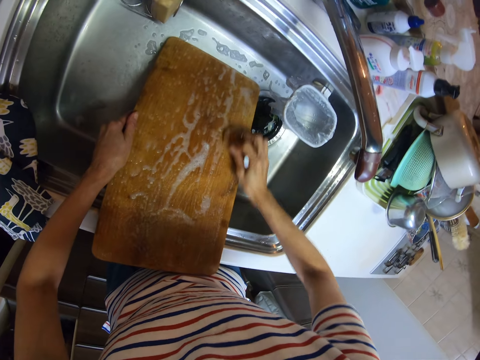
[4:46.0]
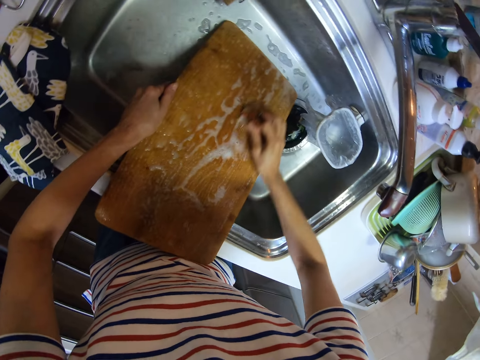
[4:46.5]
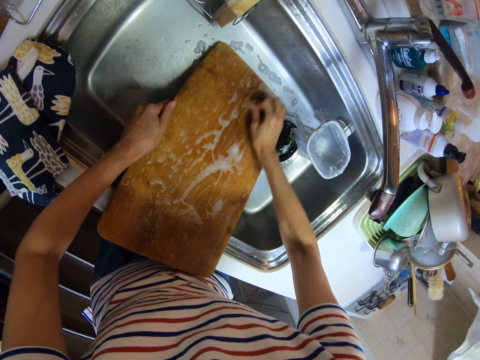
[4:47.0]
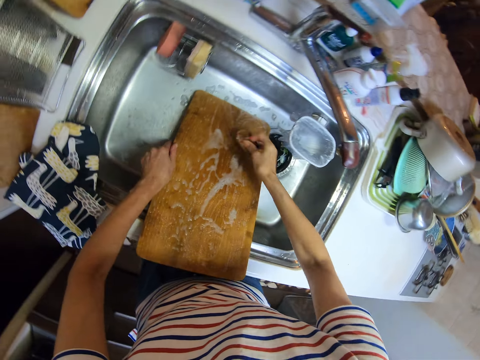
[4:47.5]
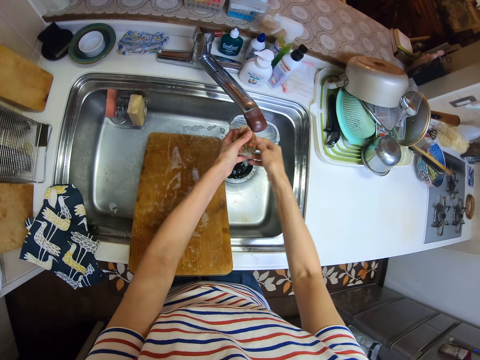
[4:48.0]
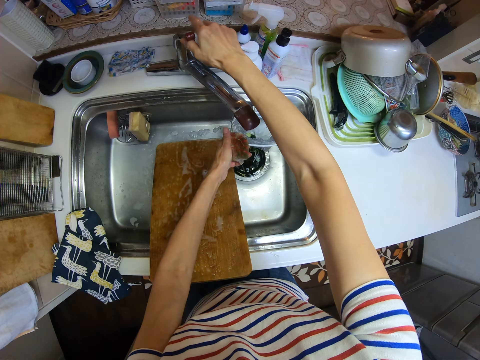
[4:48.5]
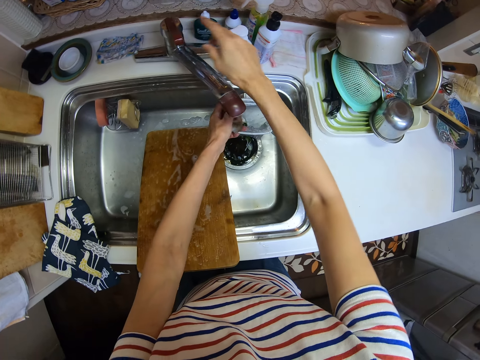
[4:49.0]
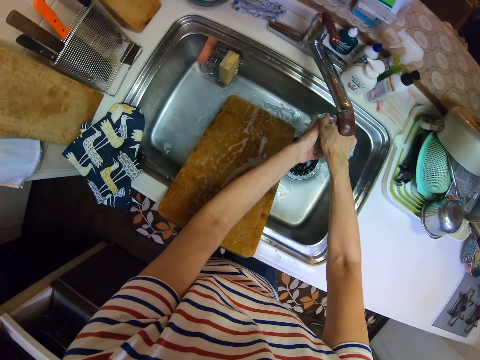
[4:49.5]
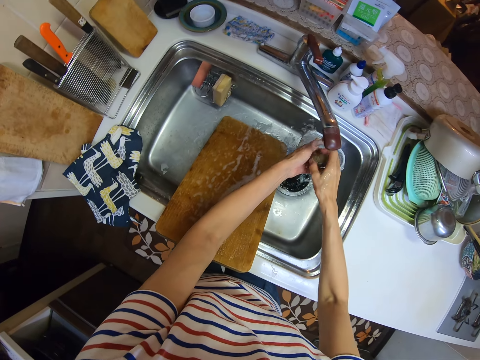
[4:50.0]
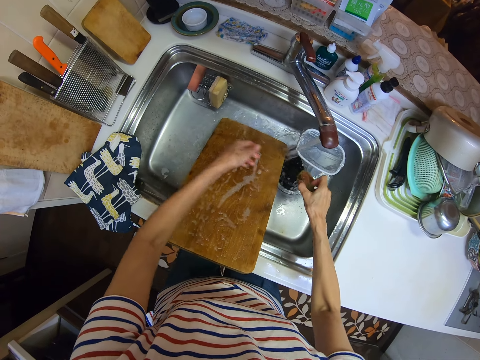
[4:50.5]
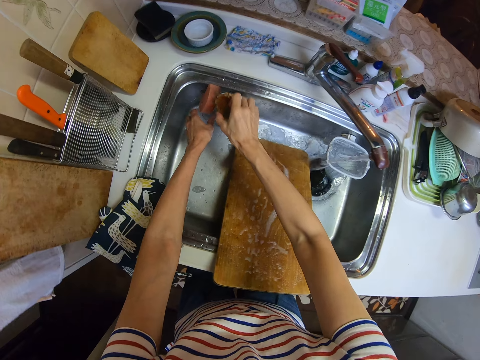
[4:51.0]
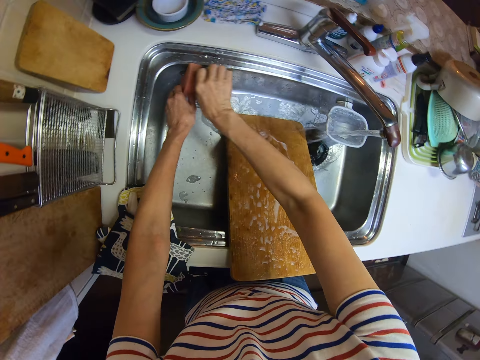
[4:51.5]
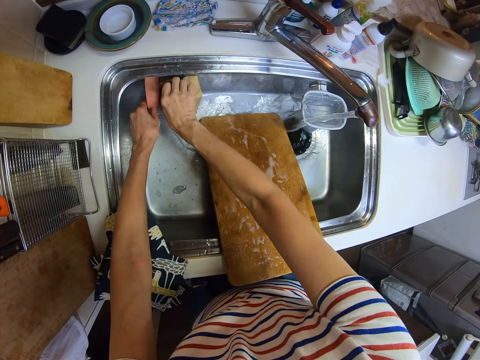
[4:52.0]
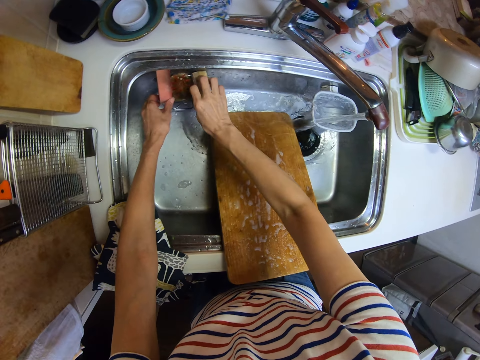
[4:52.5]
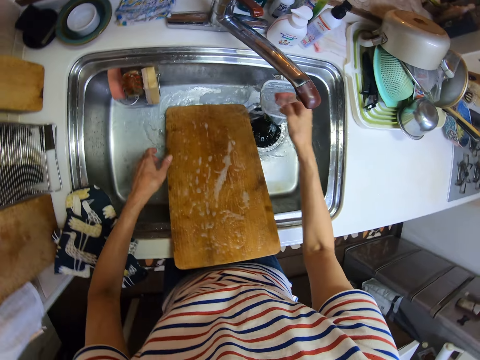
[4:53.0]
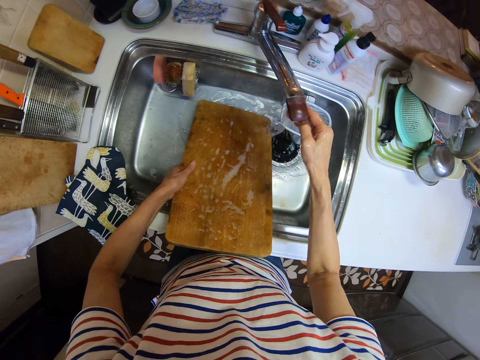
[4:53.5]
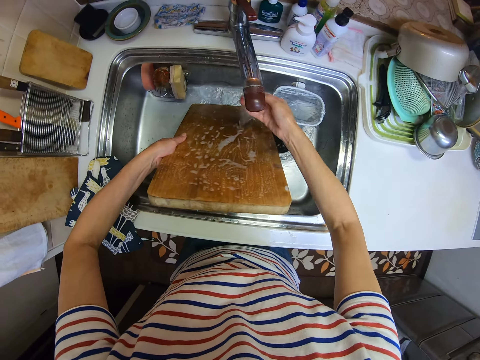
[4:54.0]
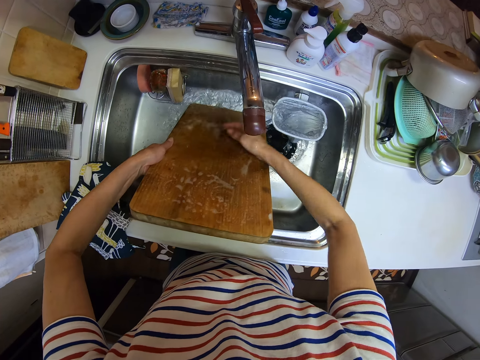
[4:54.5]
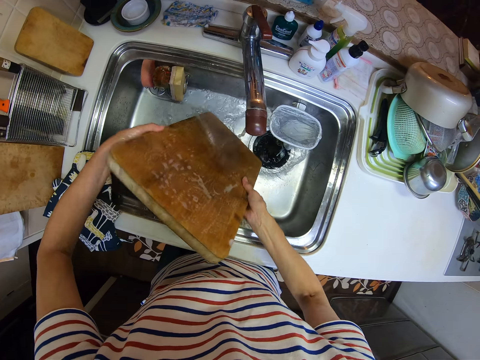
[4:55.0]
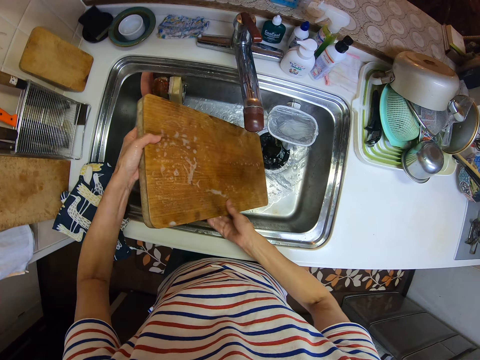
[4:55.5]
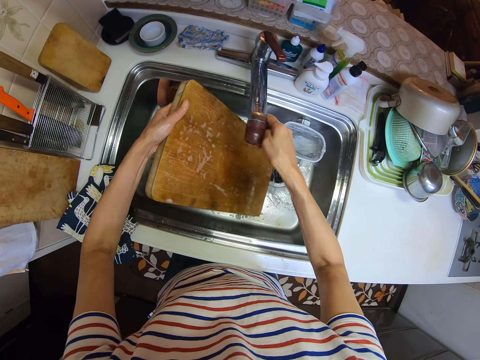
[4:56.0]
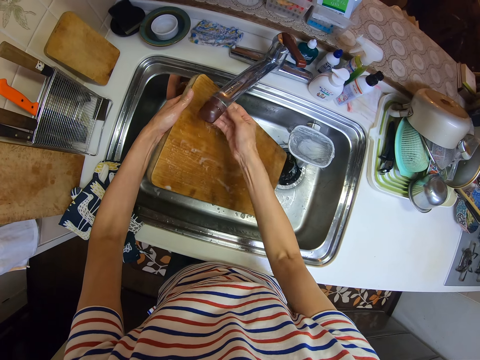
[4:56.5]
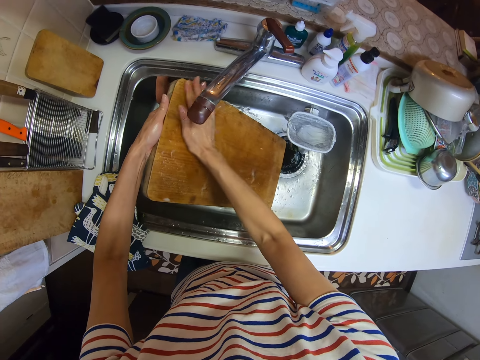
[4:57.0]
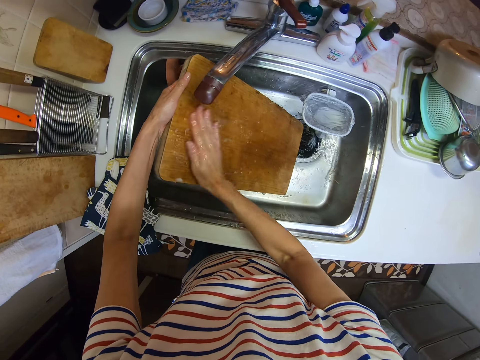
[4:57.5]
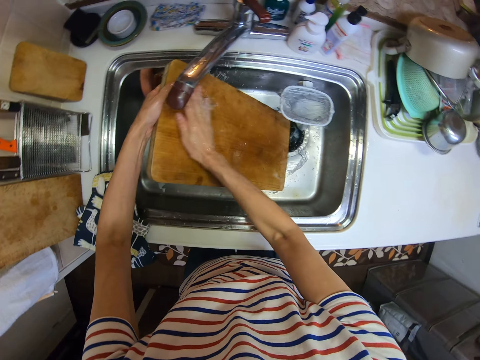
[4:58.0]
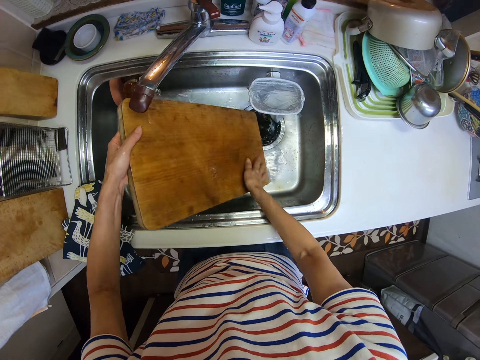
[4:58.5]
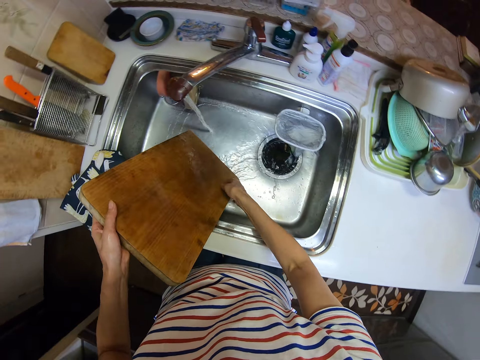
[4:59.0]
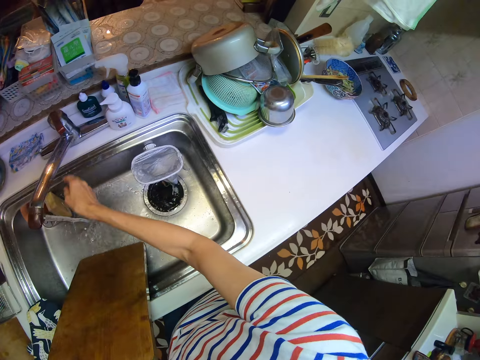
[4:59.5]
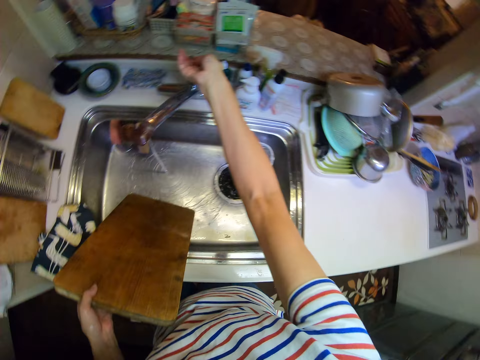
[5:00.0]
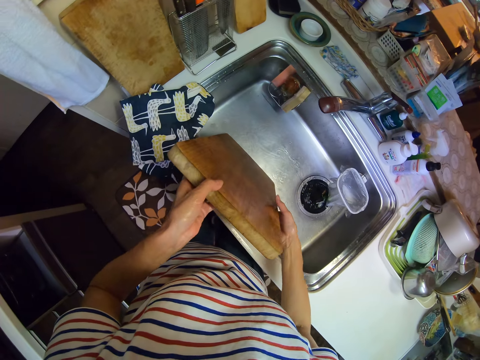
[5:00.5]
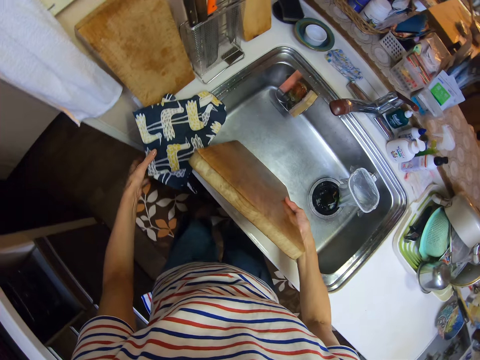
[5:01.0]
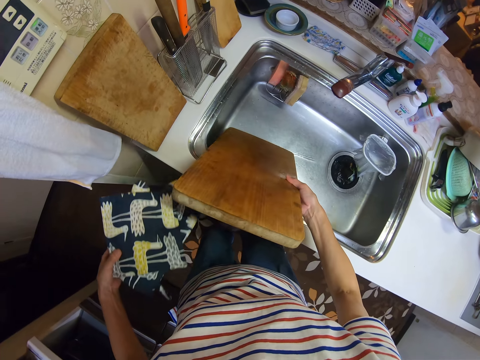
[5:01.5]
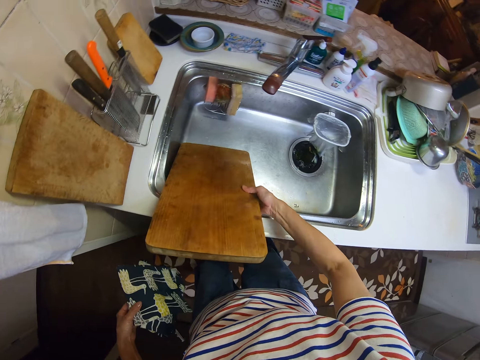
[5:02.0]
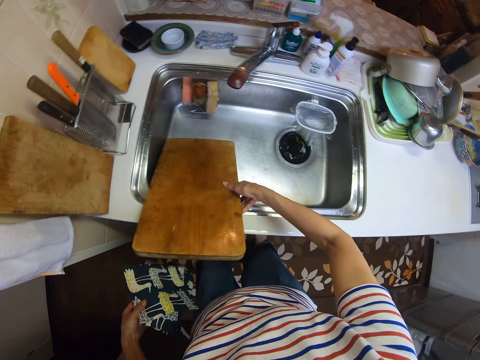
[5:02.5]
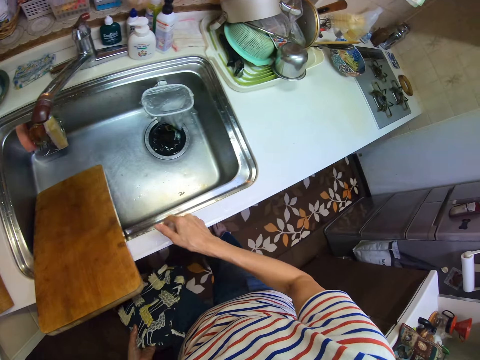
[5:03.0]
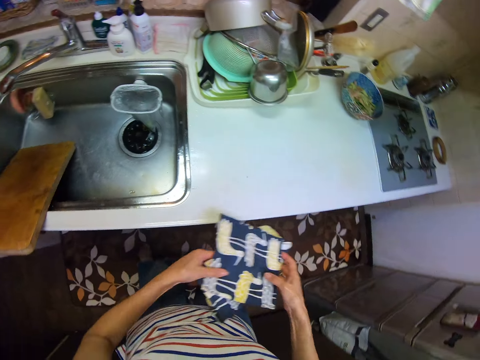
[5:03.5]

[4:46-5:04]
The camera wearer opens the tap. She rinses the sponge in the sink. She drops the sponge in the sink. She moves the spout of the tap. She rinses the chopping board in the sink. She turns the chopping board. She moves the spout of the tap. She rinses the chopping board. She rinses her right hand. She switches off the tap. She picks a piece of cloth from on the sink with her left hand. She places the chopping board on the edge of the sink.

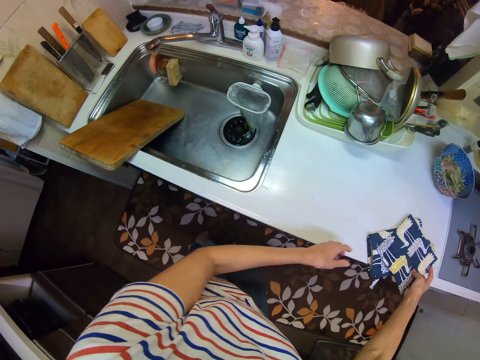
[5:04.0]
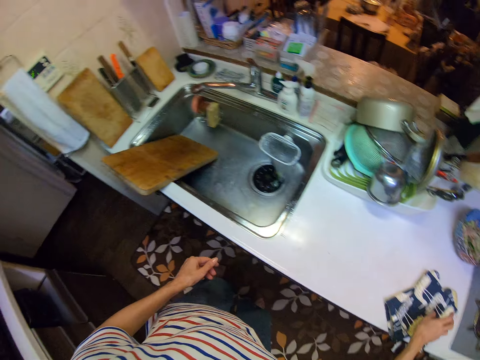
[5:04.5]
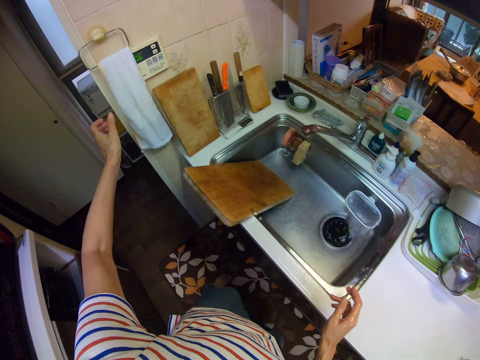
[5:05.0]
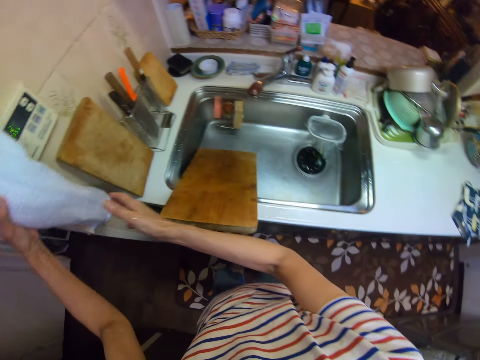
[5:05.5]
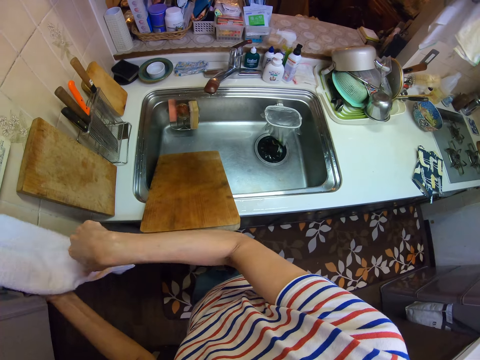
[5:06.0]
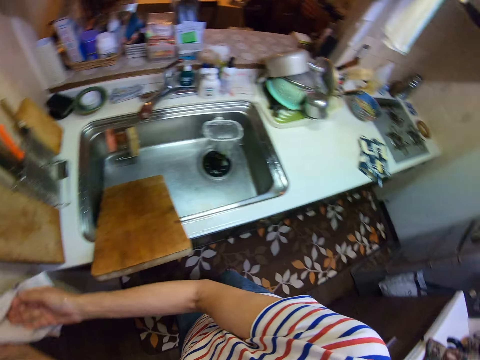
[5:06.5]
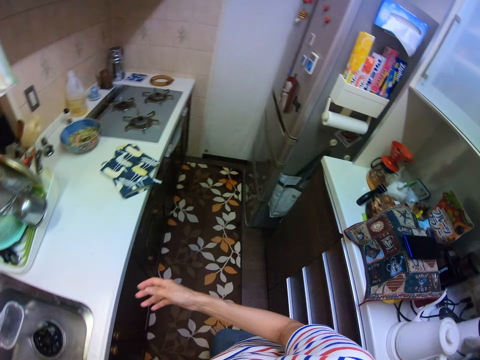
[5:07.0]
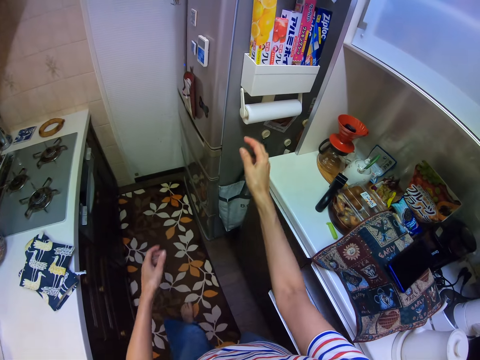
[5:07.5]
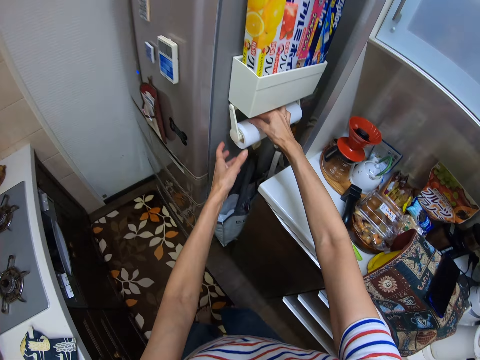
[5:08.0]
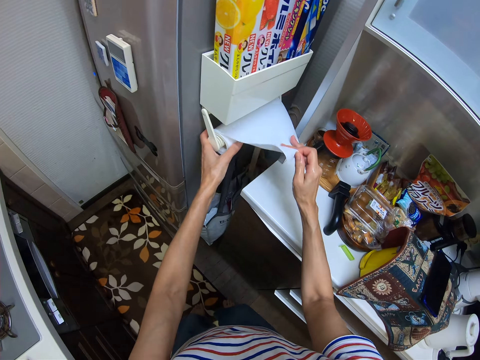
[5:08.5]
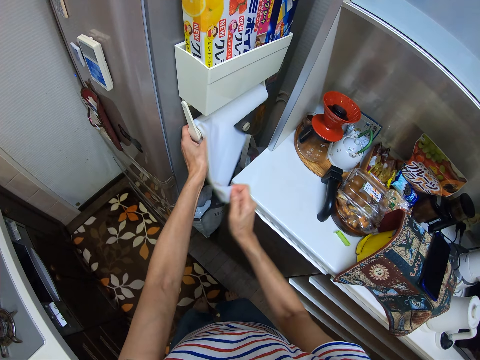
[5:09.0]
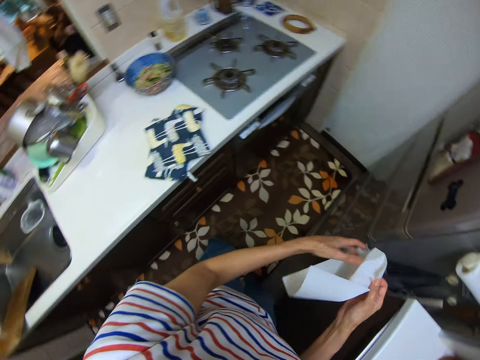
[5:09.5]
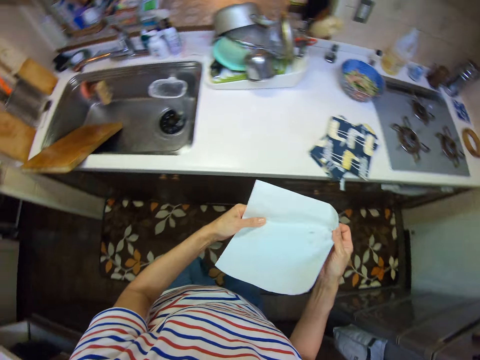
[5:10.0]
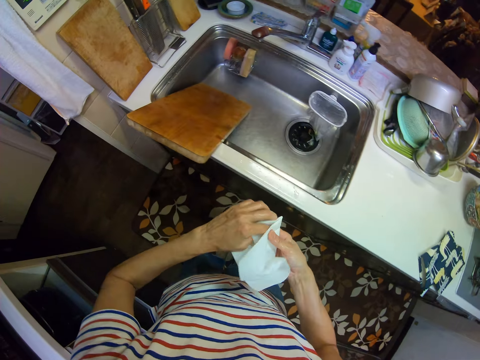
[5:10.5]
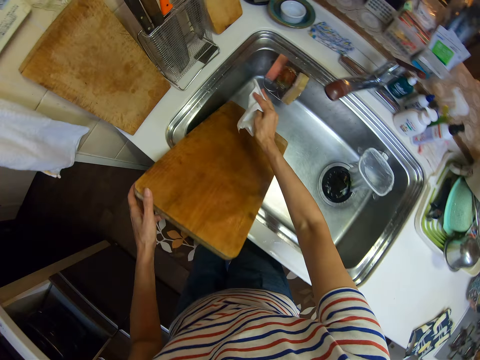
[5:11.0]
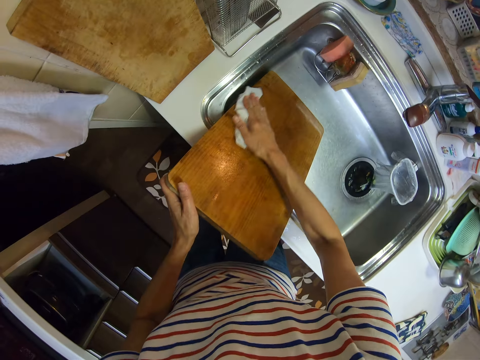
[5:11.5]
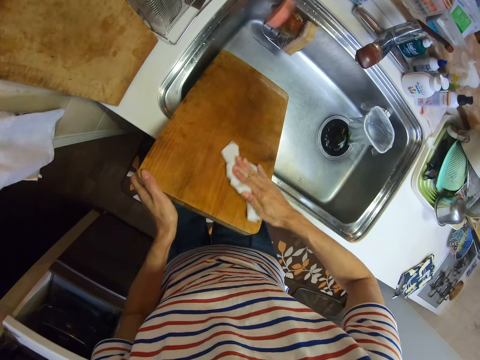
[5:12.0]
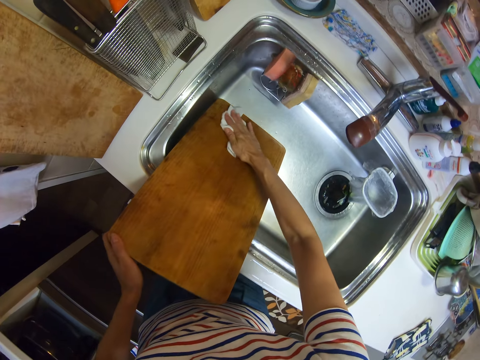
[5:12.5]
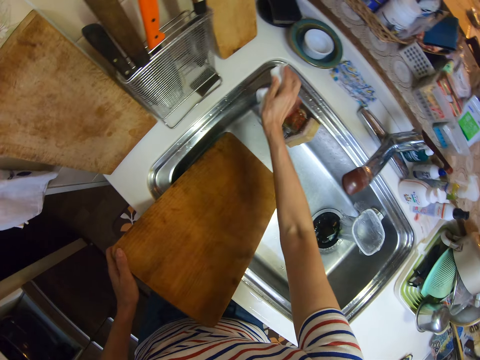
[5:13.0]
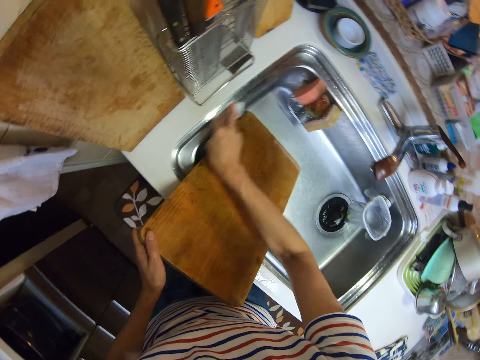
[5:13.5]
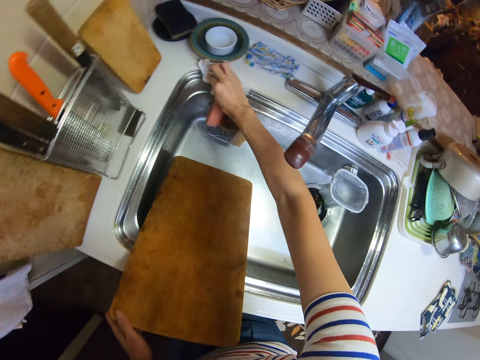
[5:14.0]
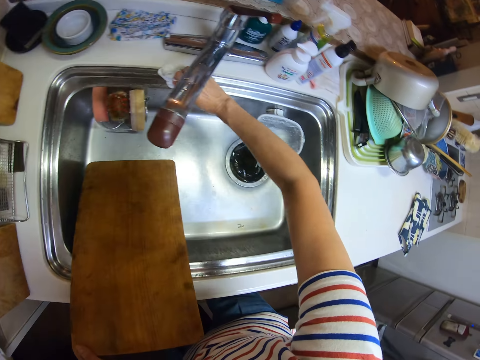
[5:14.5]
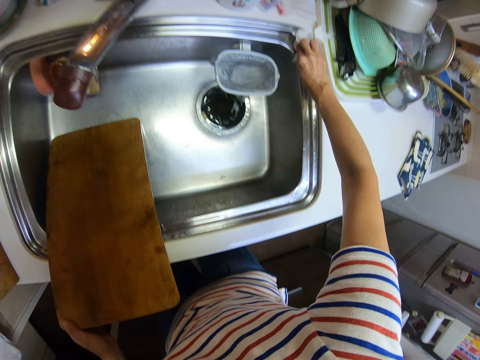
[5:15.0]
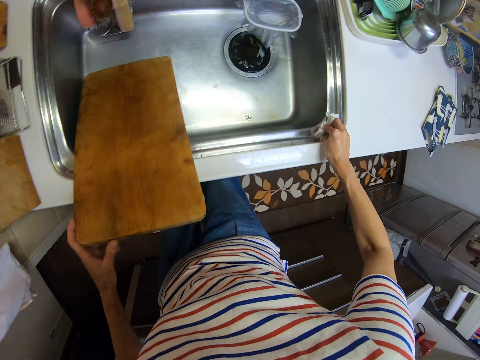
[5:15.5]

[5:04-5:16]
The camera wearer drops the piece of cloth on the cabinet. She cleans her hands with a napkin on a hanger on a wall in the kitchen. She tears a tissue paper or paper towel from a roll of tissue paper beside the fridge. She folds the tissue paper. She cleans the chopping board in the sink with the tissue paper. She cleans the sink with the tissue paper. She wipes the sink using the paper towel. She wipes it again.
